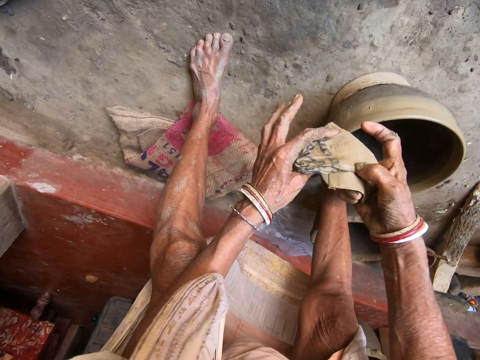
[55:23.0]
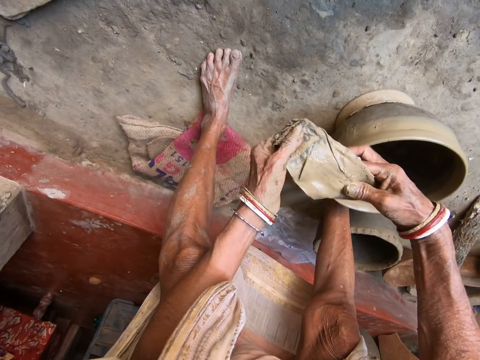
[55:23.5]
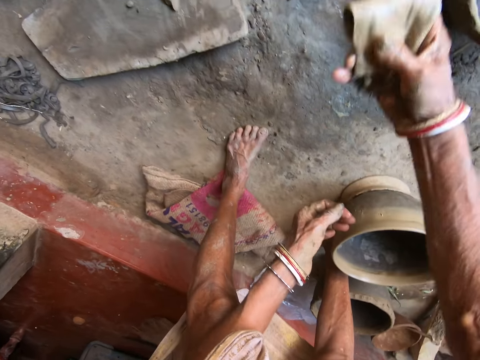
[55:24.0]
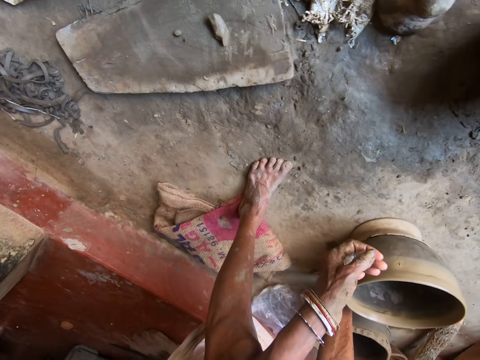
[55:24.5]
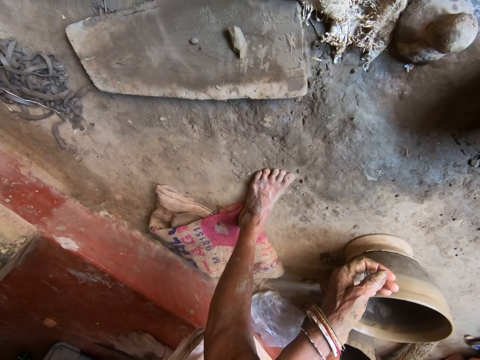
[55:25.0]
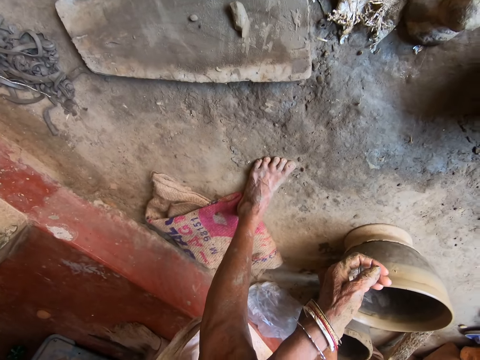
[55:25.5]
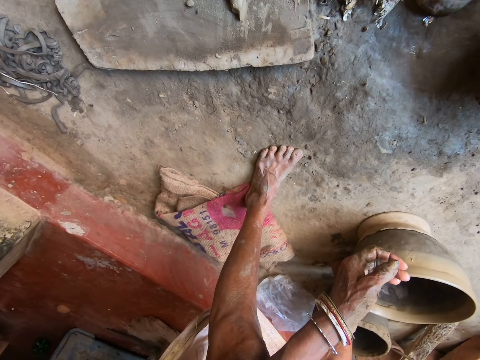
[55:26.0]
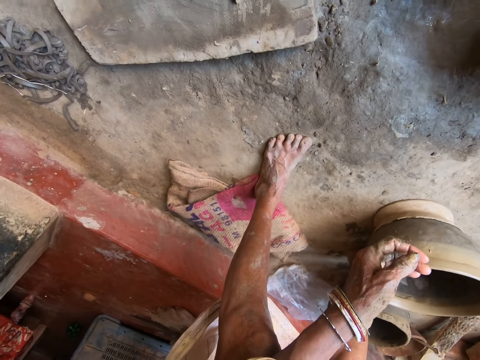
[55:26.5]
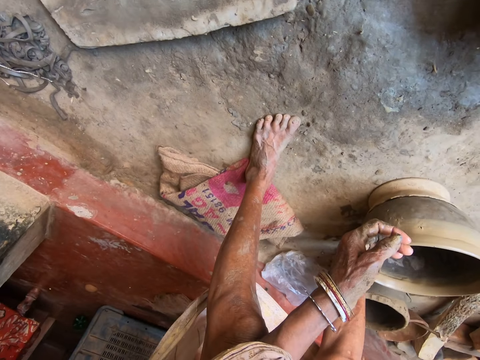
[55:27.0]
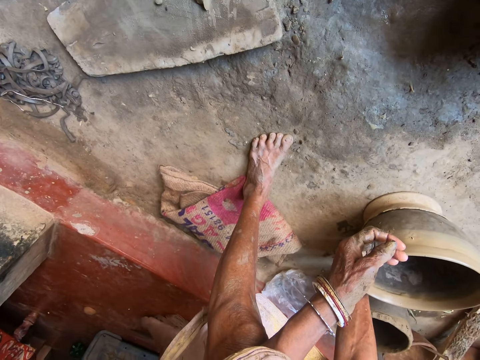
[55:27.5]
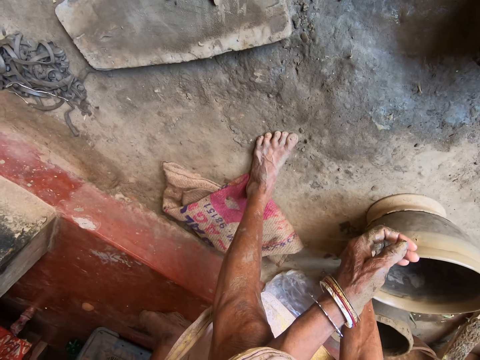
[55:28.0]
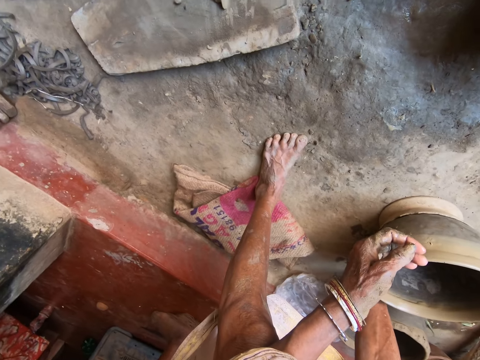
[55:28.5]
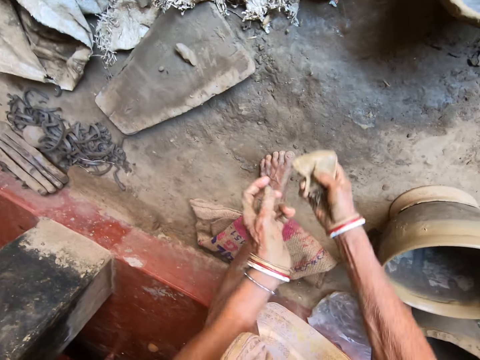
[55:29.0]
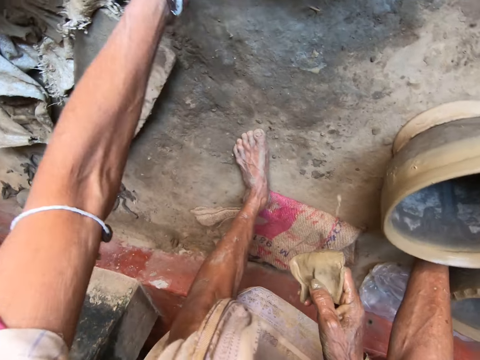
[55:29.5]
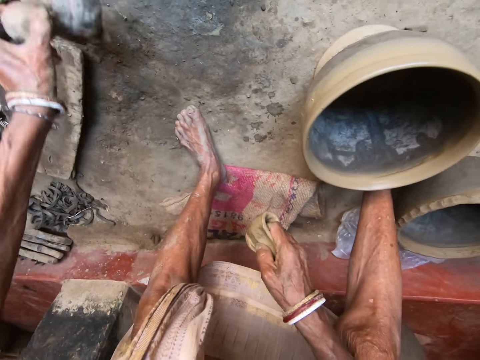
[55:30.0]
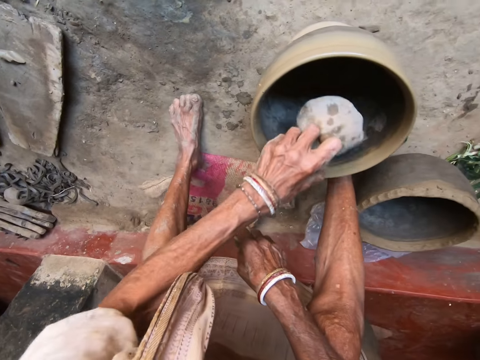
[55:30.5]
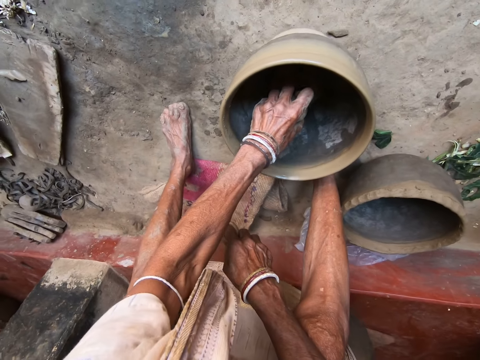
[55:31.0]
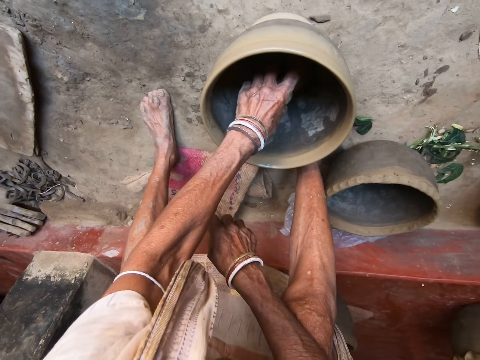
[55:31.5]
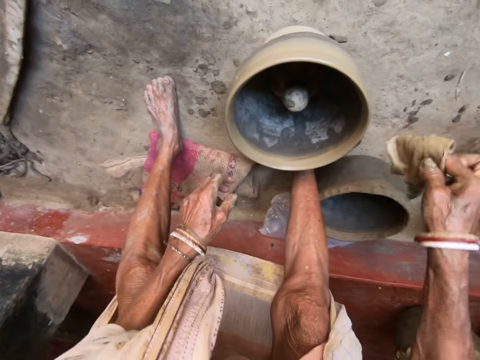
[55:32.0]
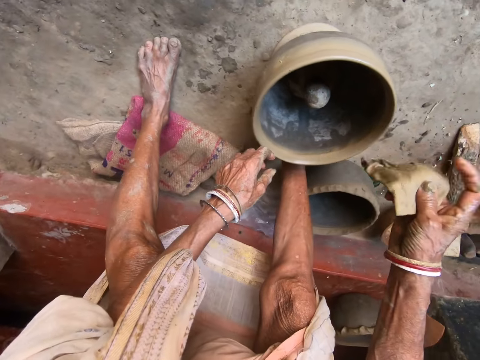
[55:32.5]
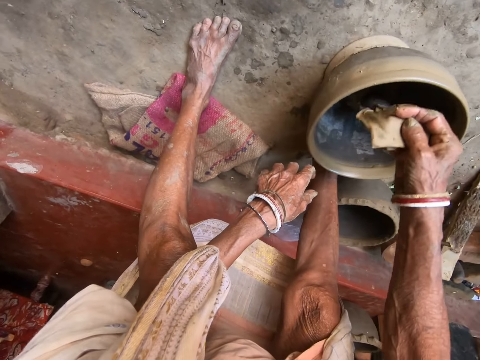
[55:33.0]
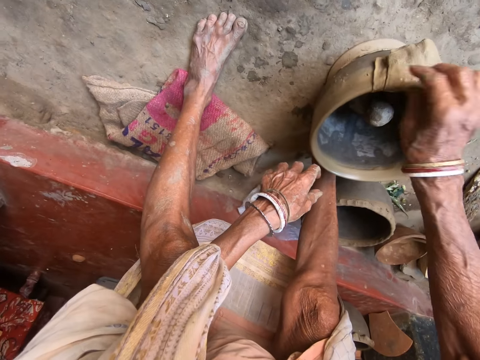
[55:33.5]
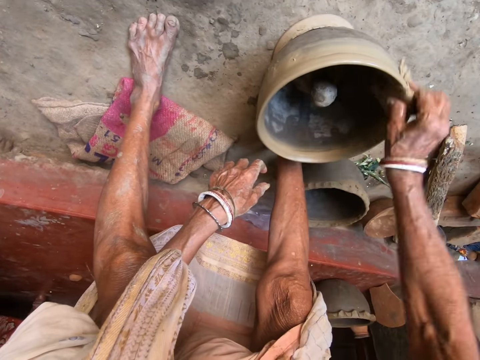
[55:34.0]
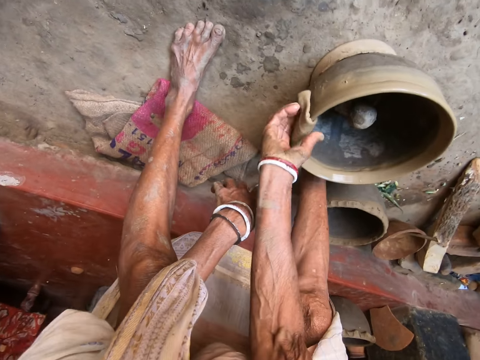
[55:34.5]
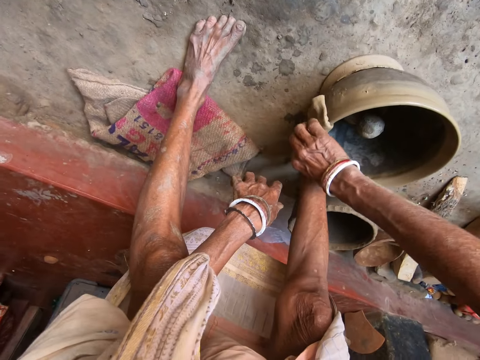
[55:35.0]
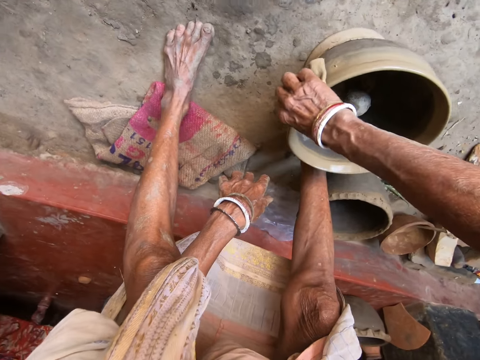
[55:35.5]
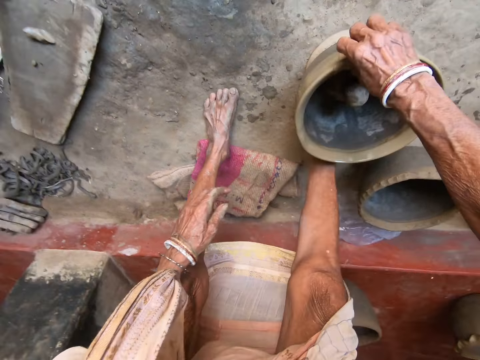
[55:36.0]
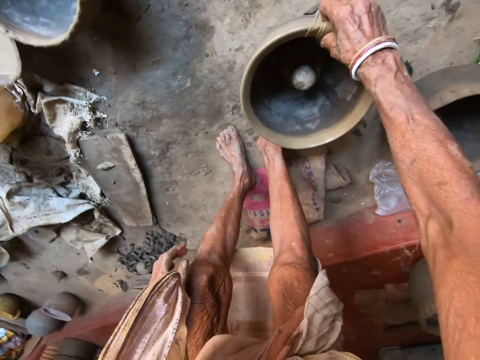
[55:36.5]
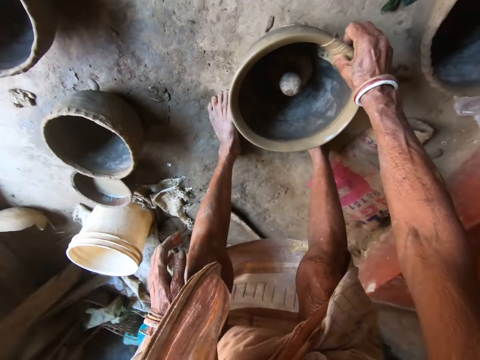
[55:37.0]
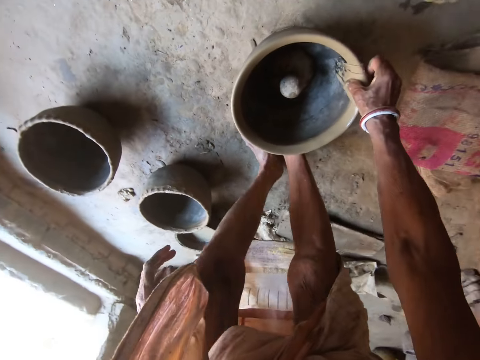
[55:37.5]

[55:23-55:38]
The camera wearer adjusts the wet napkin with both hands. She folds the piece of cloth and dips the piece of cloth in water. She picks a stone from the floor with her left hand. She drops the stone inside the clay firepot with her left hand. She adjusts the wet napkin with her right hand. She places the wet napkin on the clay flower pot. She cleans the clay flower pot with the wet napkin in her right hand. She smoothens the pot with the piece of cloth.

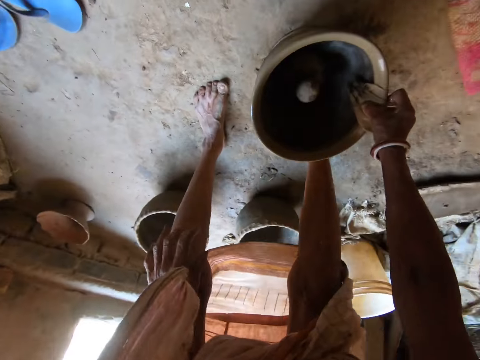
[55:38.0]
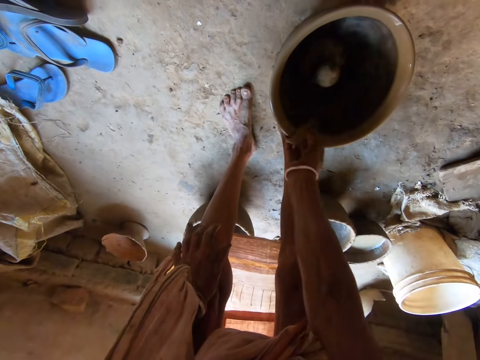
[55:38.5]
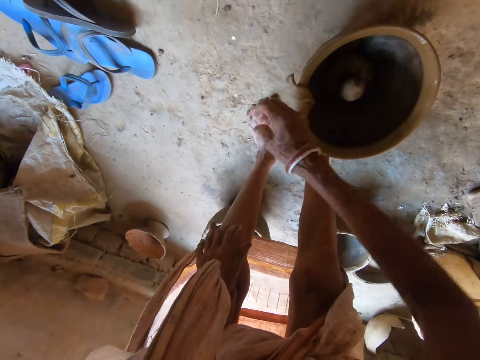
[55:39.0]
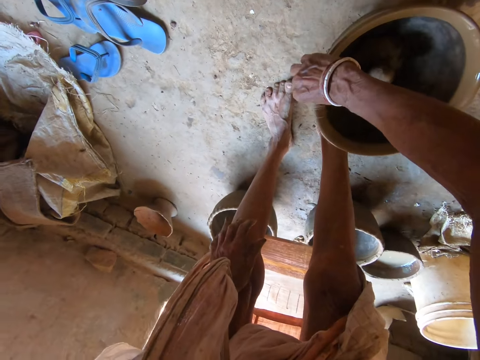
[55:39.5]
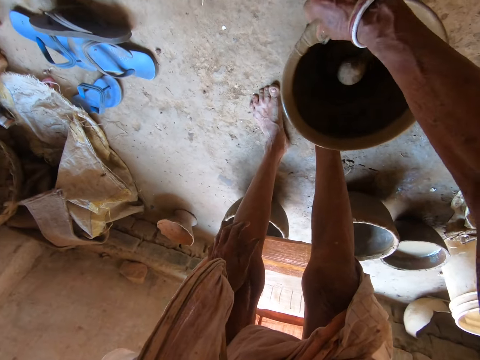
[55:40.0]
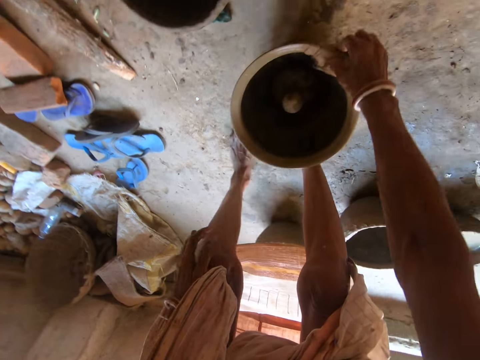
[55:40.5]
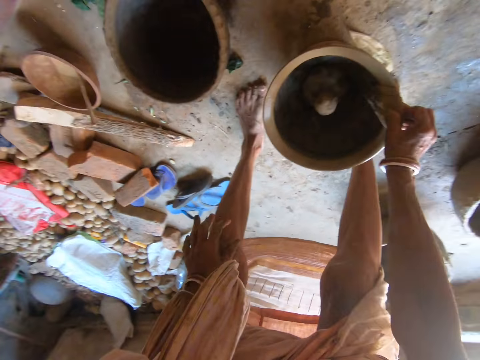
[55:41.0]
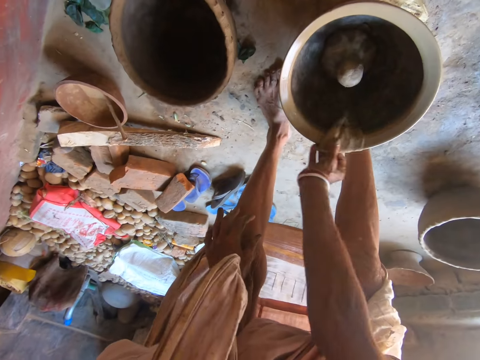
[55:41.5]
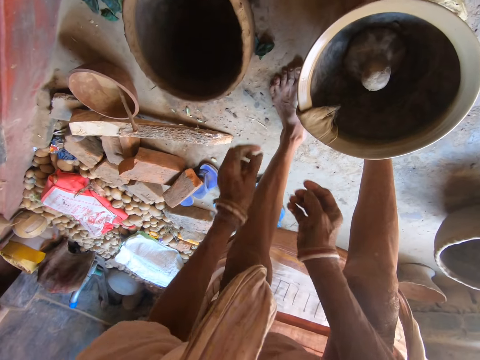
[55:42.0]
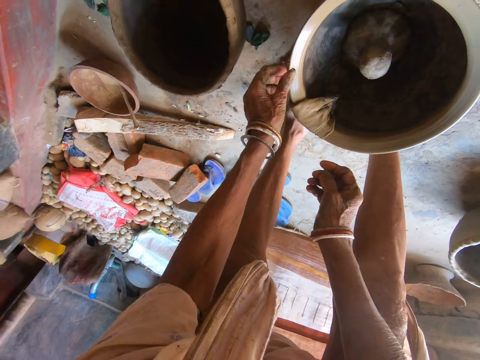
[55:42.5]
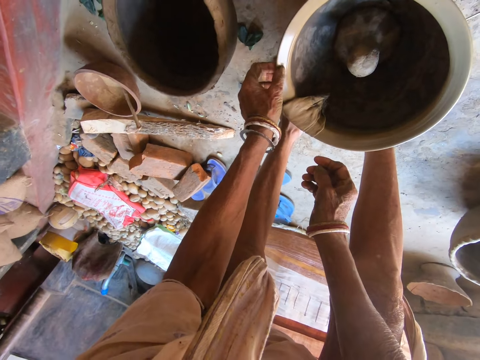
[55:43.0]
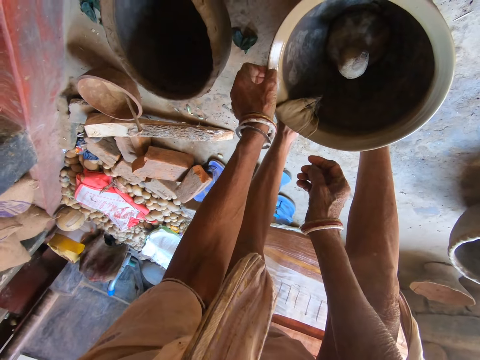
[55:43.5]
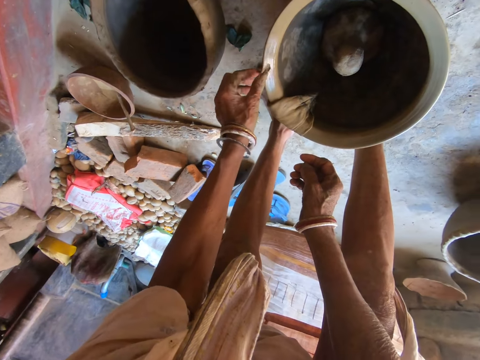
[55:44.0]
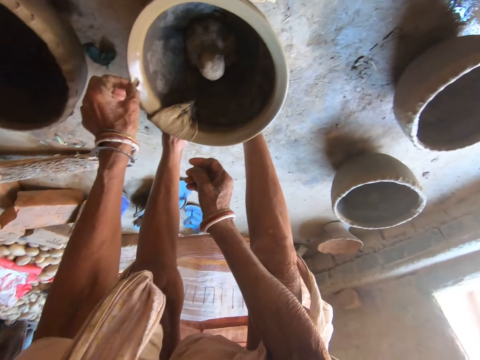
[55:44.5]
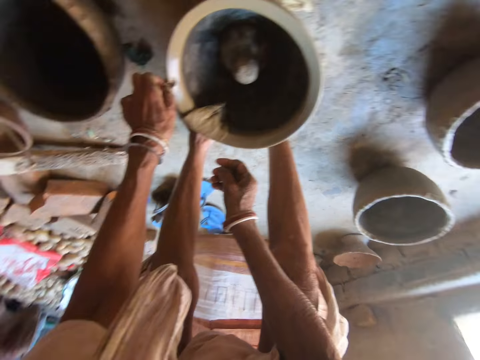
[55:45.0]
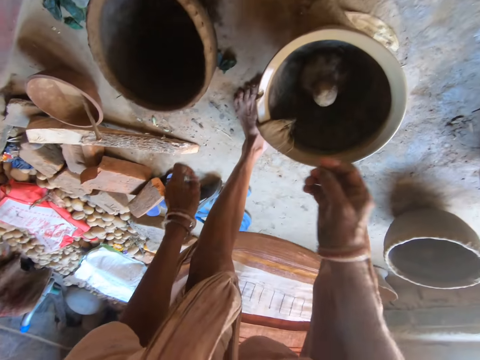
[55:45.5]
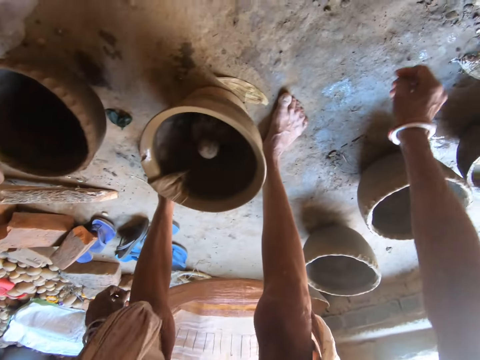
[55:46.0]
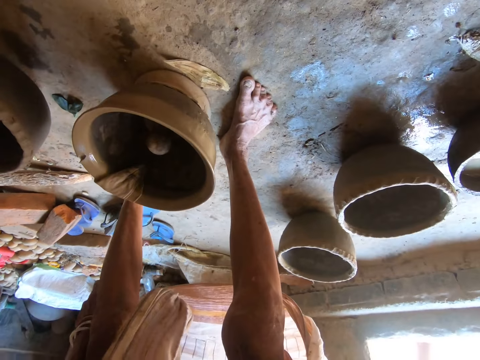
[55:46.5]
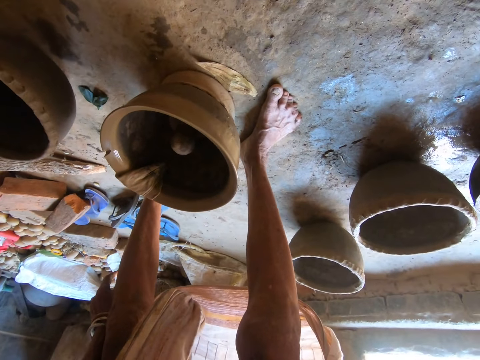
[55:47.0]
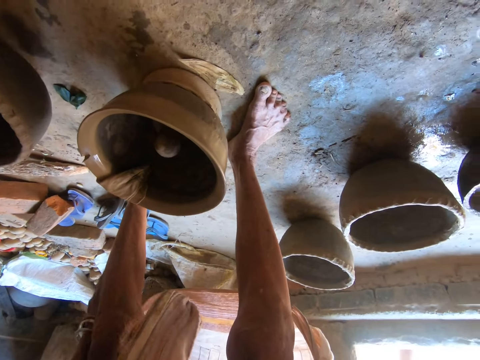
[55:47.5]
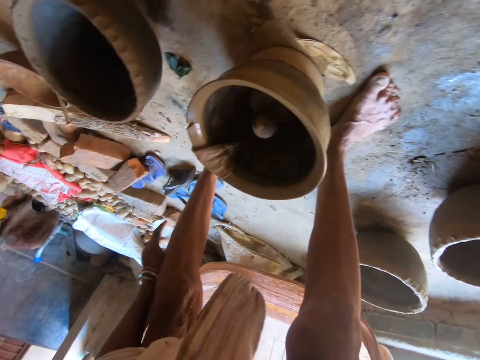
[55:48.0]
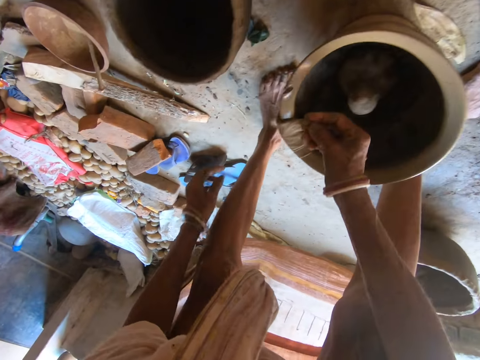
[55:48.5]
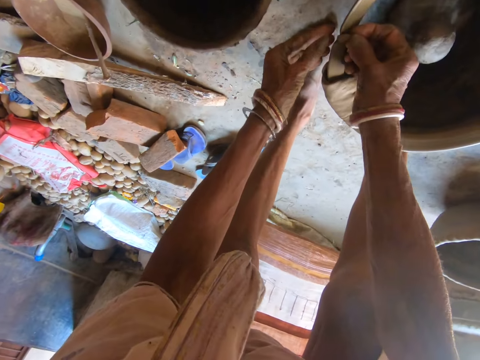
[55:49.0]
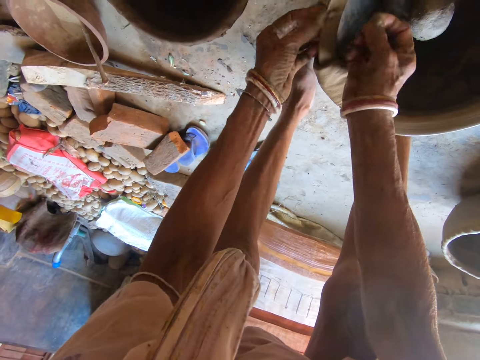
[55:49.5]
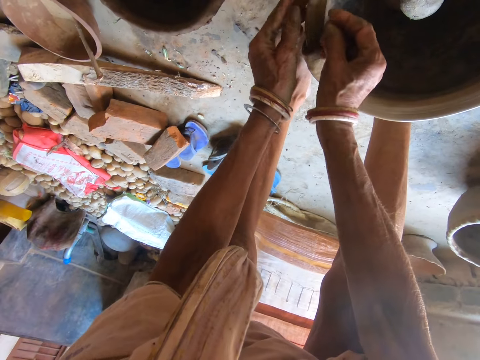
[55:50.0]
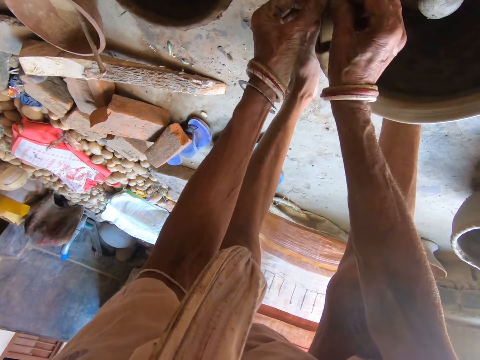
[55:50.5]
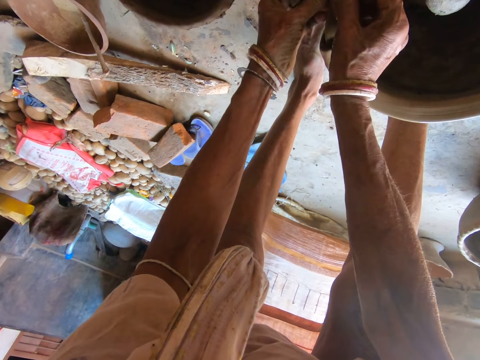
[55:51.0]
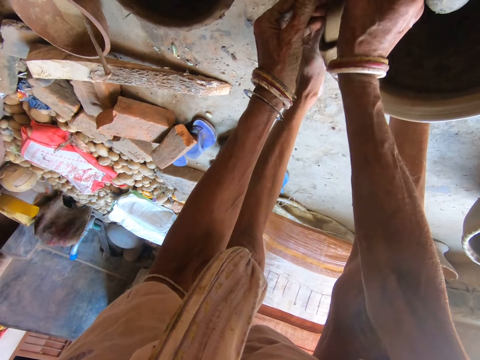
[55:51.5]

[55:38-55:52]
The camera wearer picks dirt from the clay flower pot with her left hand. She flings the dirt on the floor with her left hand. She picks some clay from the floor with her right hand. She applies the clay to the clay flower pot with both hands.
